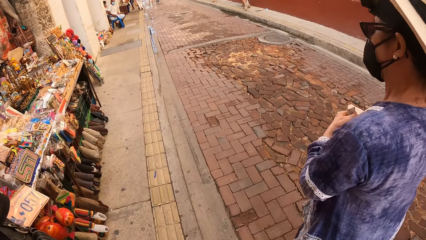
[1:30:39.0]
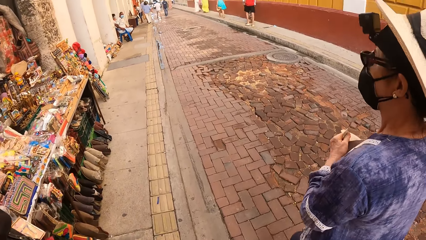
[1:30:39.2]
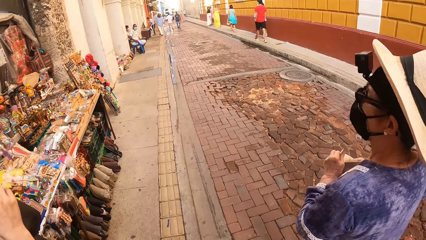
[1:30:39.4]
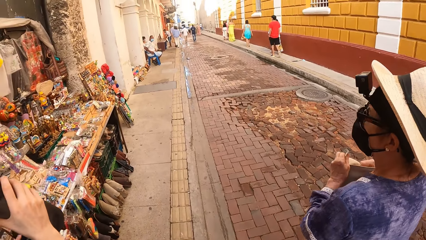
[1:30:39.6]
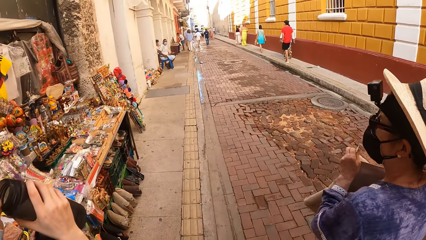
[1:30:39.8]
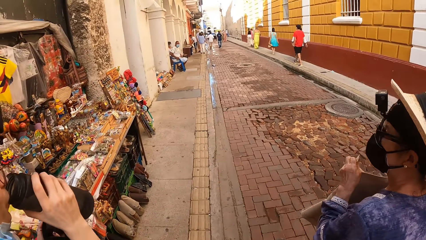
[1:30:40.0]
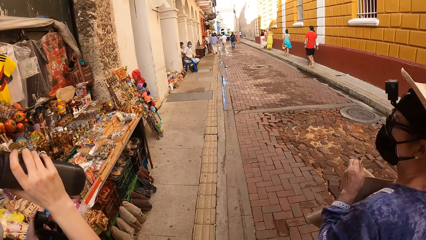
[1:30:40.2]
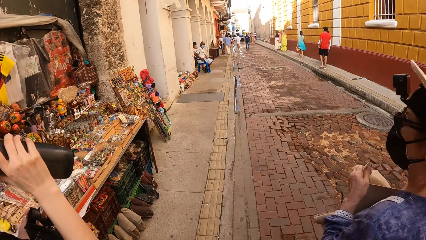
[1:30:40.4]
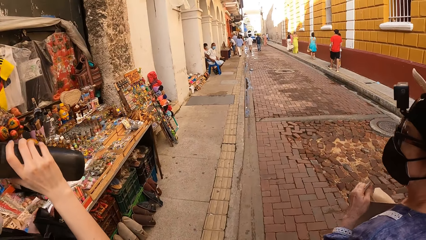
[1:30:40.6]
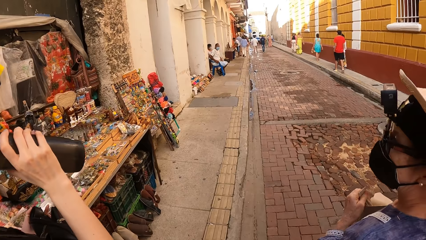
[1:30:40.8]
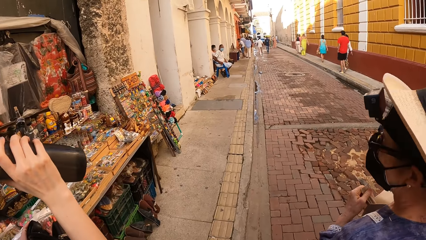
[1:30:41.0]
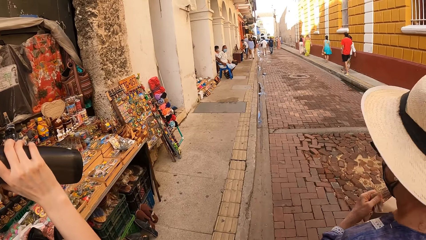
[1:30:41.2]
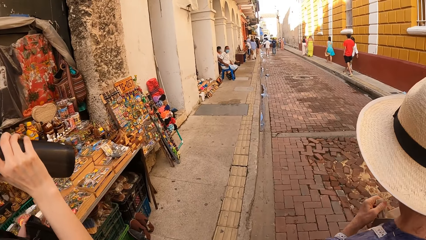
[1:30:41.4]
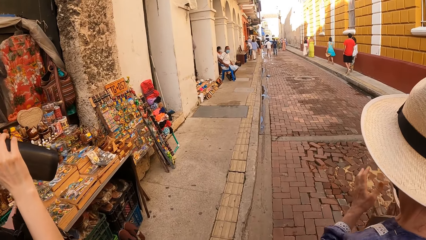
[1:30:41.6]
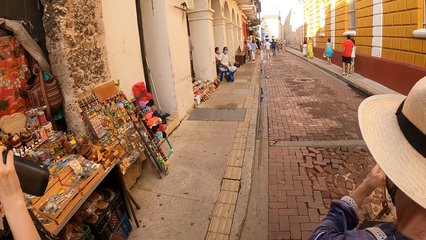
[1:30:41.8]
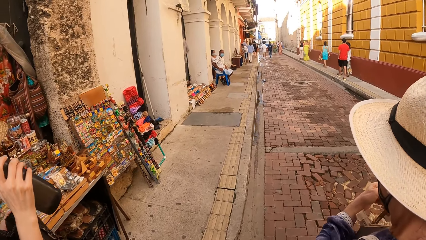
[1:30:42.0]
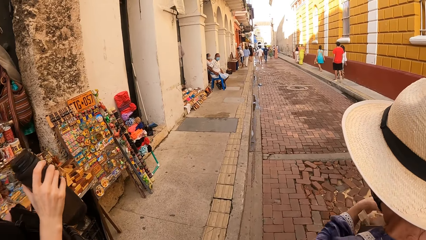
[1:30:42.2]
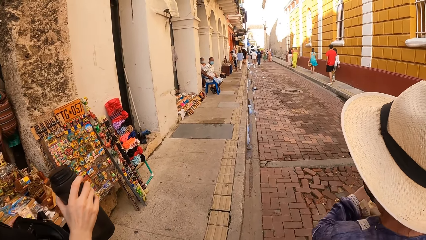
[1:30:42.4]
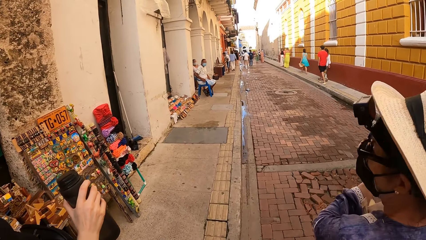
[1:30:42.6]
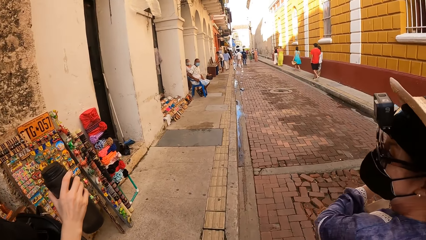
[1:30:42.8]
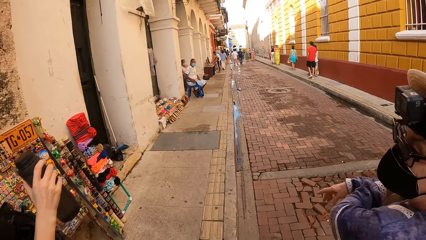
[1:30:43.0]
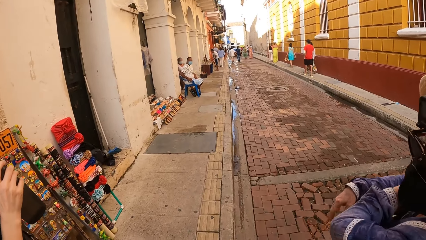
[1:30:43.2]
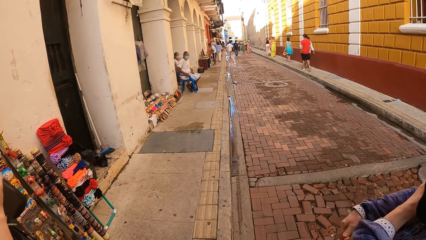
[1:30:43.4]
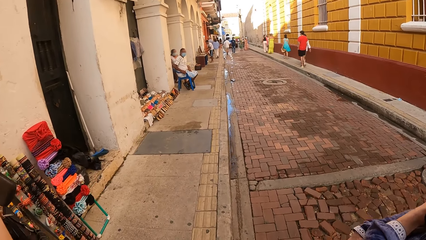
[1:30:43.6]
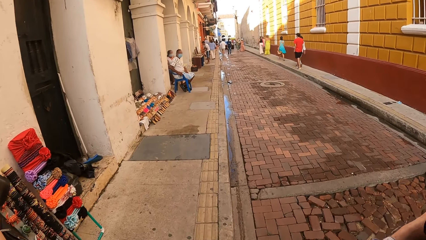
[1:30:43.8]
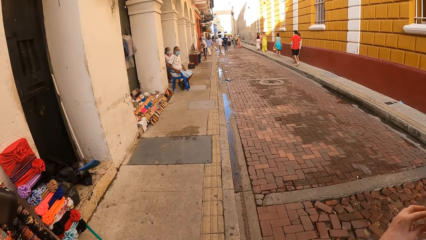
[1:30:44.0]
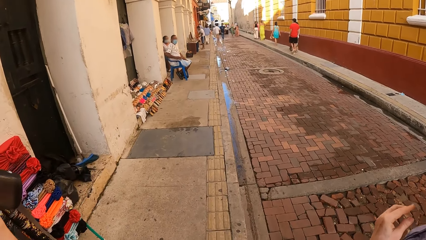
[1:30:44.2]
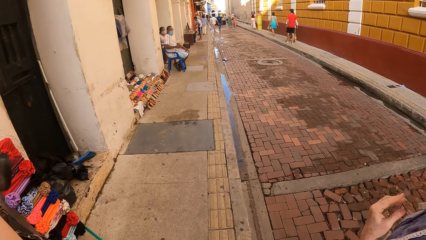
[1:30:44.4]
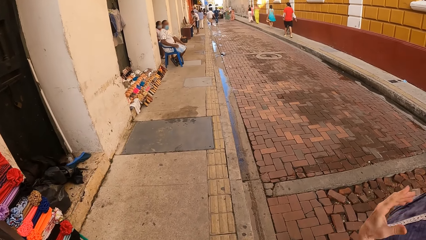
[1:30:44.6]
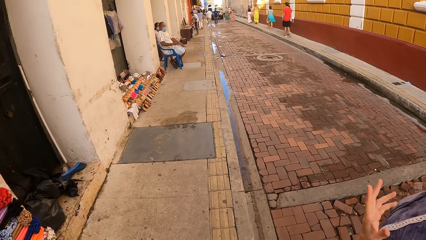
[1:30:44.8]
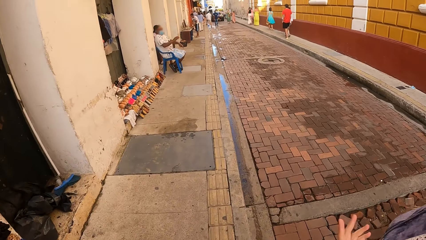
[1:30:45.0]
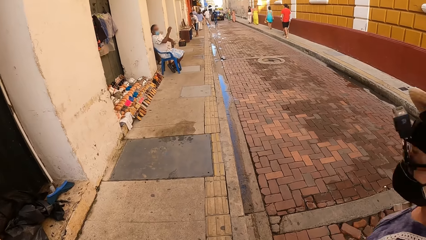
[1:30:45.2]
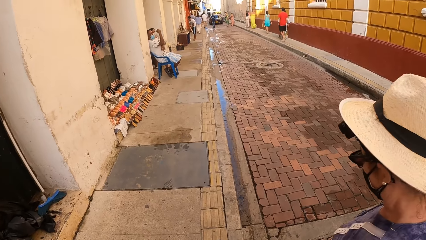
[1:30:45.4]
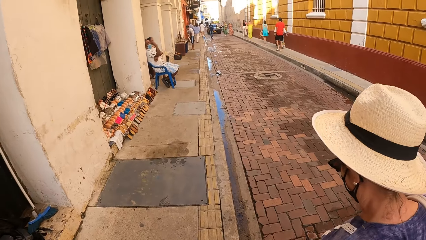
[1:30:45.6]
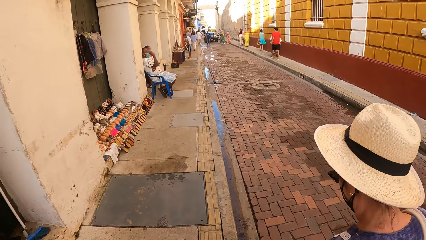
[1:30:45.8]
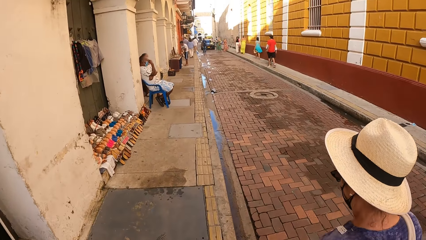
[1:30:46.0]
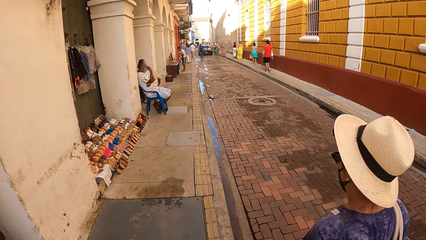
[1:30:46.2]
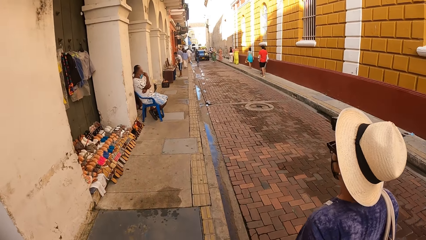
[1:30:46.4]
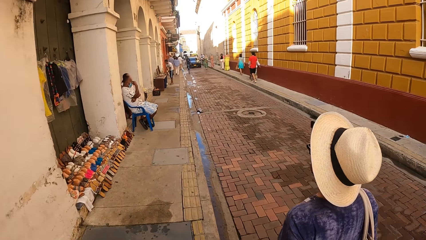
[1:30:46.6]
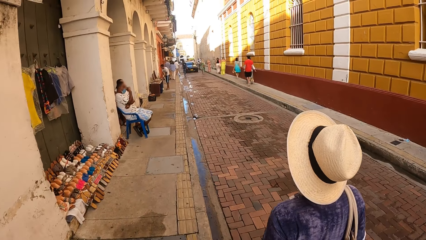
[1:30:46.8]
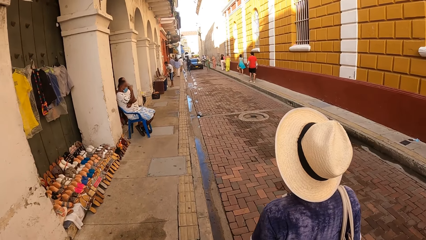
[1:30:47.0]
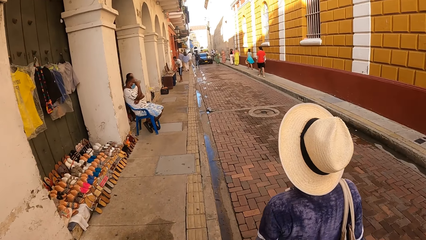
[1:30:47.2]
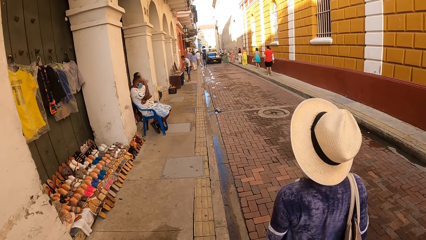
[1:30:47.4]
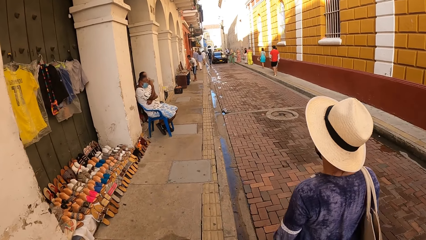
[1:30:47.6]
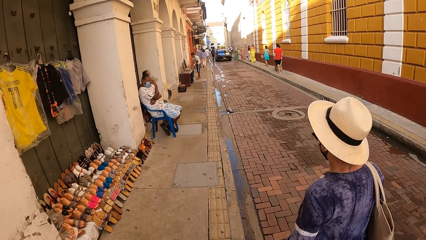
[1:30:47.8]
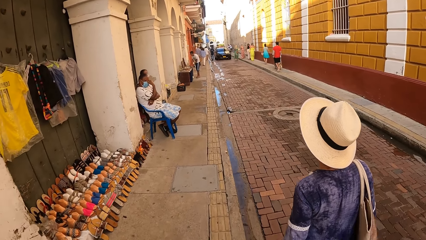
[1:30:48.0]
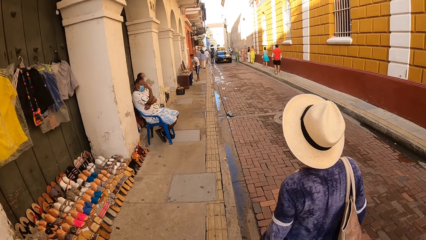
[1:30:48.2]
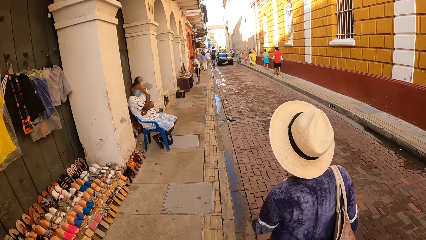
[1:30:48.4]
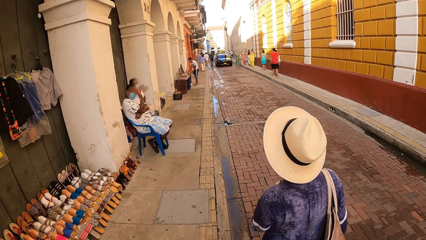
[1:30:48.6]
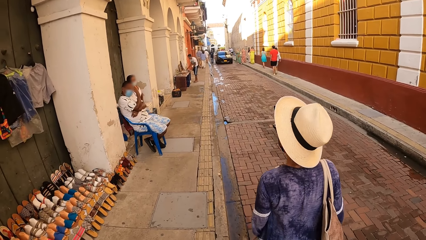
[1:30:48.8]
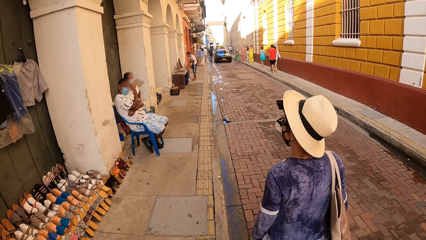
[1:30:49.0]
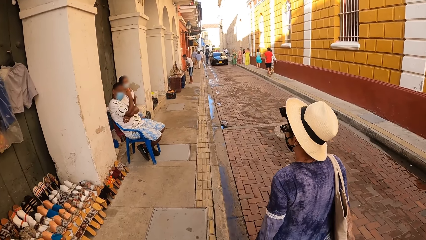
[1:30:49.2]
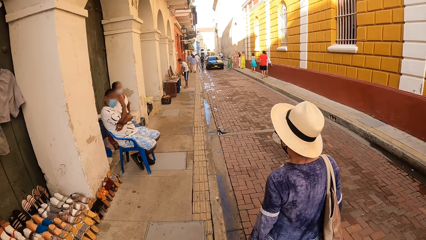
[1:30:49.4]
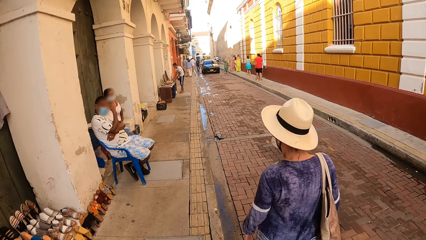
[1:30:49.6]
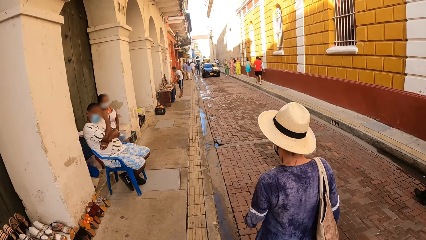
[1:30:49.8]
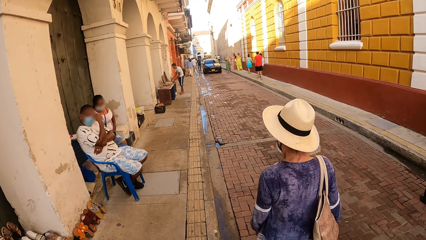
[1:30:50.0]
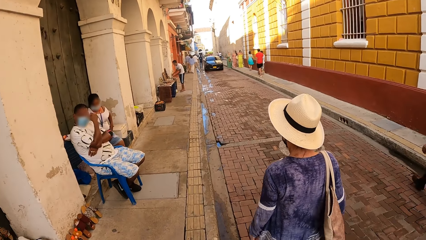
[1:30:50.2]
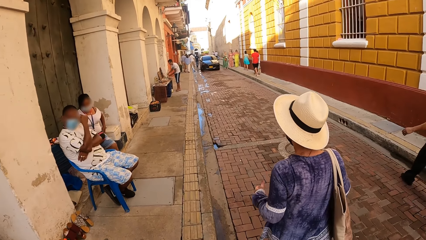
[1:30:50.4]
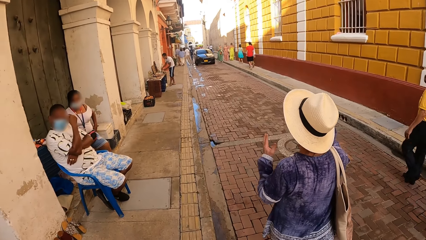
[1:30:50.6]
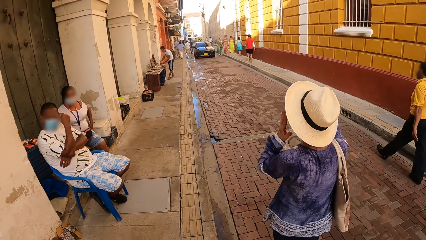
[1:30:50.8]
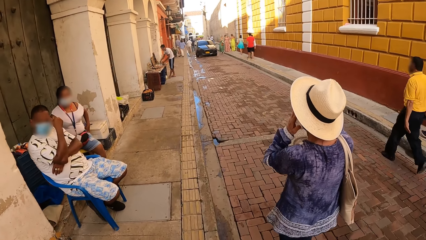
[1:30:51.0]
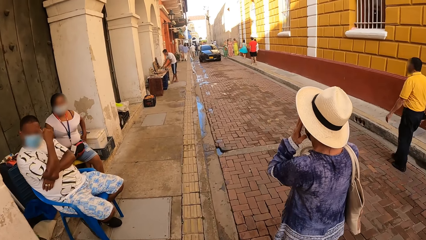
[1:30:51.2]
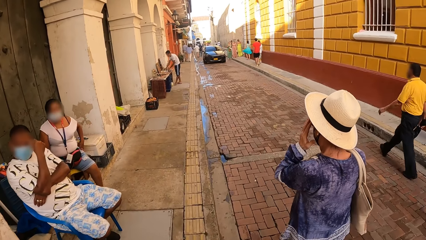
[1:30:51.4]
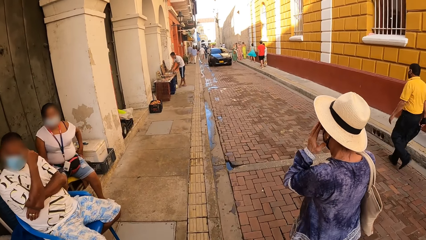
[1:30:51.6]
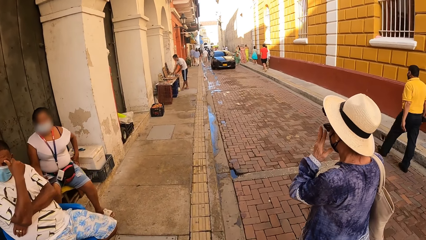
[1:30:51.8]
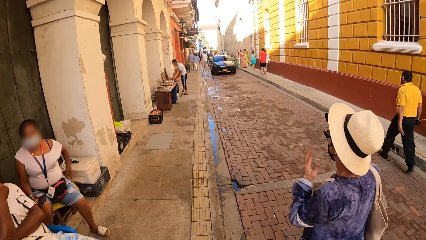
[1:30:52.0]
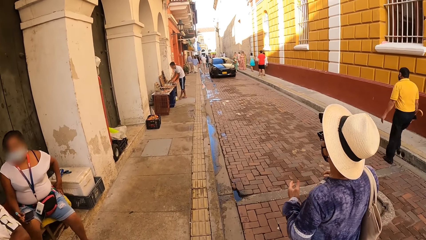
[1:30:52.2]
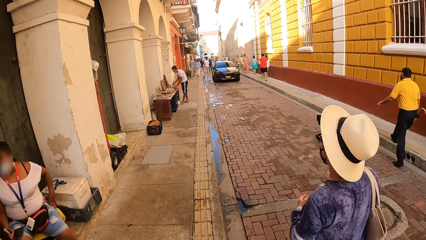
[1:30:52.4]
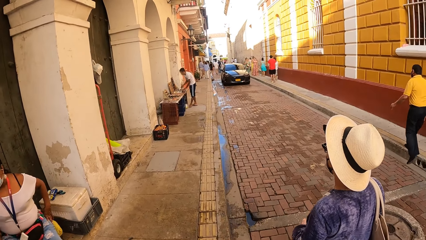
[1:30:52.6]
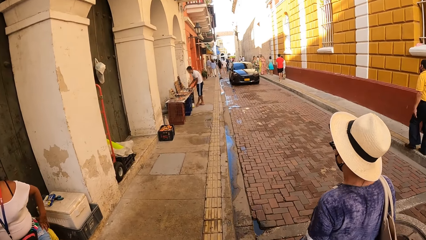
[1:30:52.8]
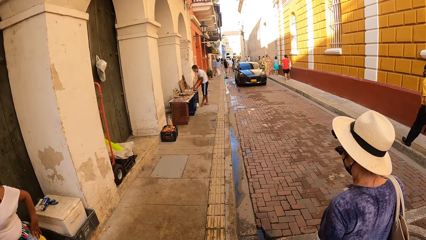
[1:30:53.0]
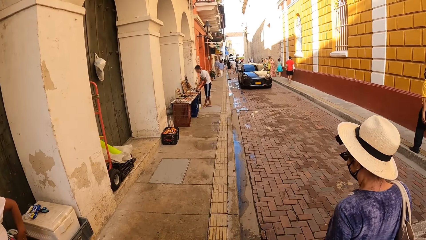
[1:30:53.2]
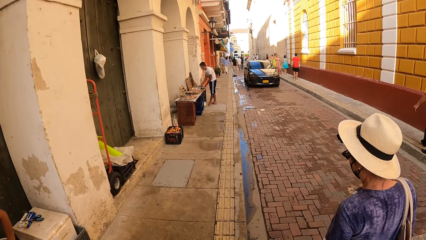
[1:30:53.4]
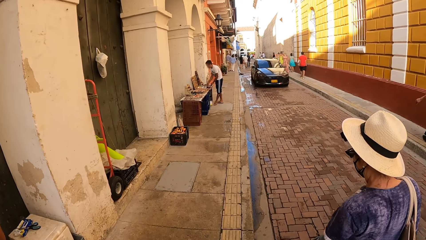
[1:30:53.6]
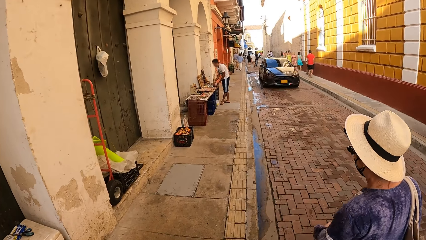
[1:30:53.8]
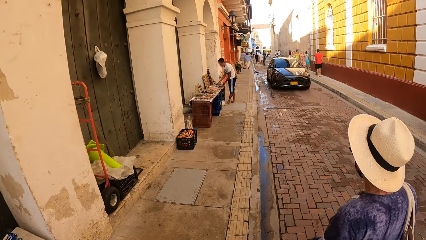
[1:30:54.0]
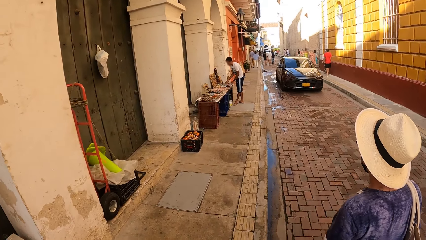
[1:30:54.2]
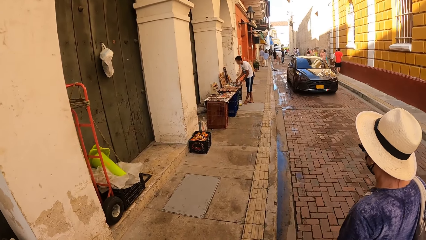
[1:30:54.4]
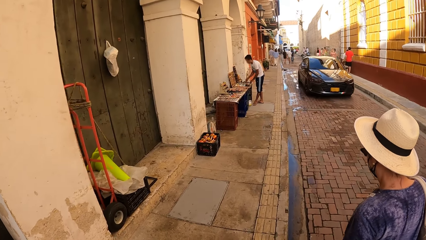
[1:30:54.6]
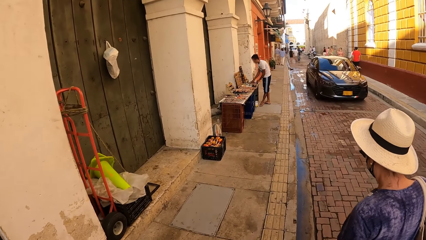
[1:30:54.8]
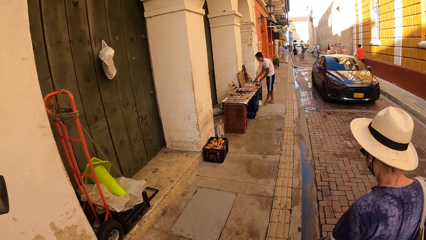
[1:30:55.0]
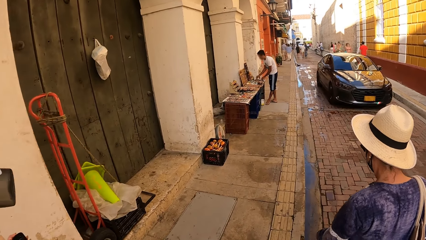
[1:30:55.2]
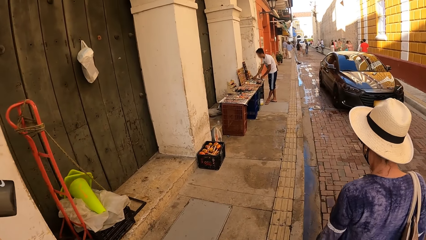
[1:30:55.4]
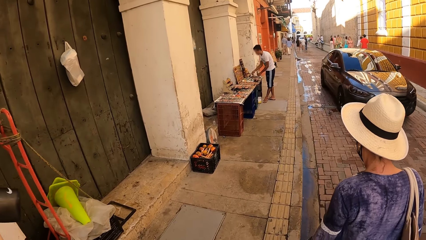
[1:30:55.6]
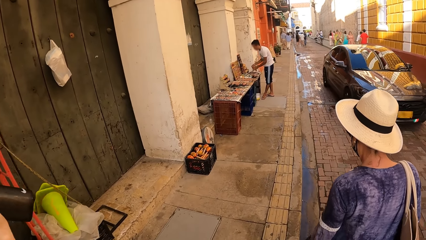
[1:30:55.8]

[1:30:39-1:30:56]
A woman drinks water from the bottle in her right hand. Another woman walks along the road. The other woman adjusts the bag on her right shoulder with her left hand. The other woman adjusts a pair of glasses on her face with her hands.
